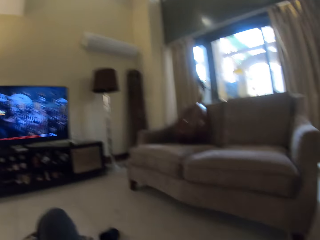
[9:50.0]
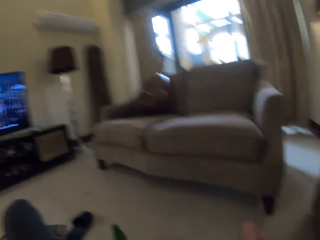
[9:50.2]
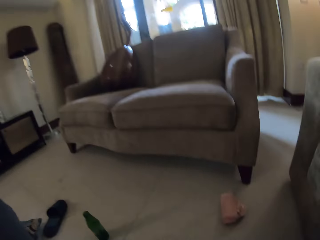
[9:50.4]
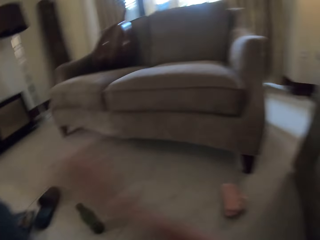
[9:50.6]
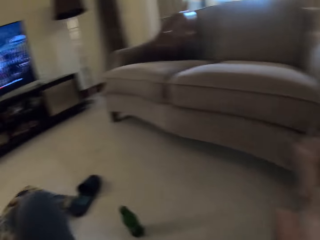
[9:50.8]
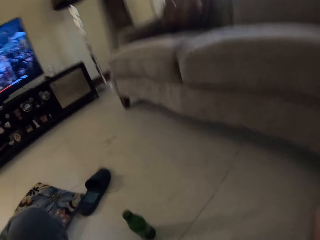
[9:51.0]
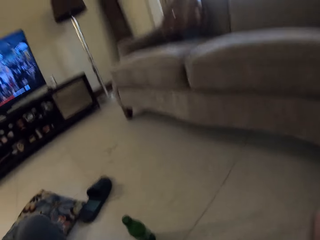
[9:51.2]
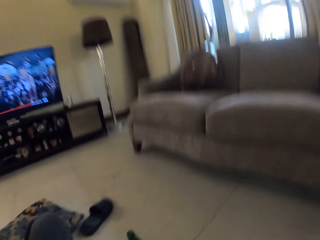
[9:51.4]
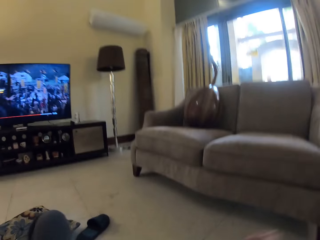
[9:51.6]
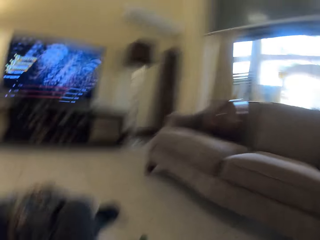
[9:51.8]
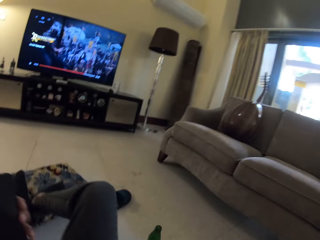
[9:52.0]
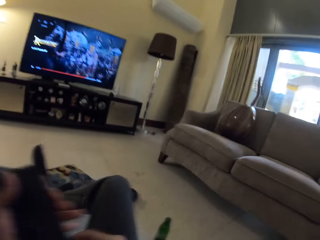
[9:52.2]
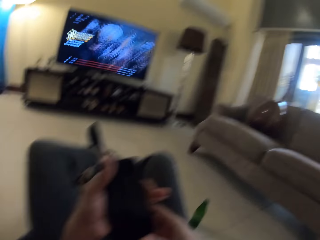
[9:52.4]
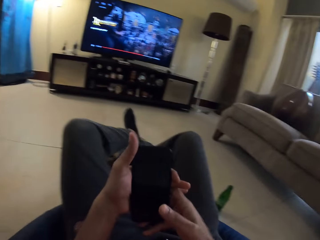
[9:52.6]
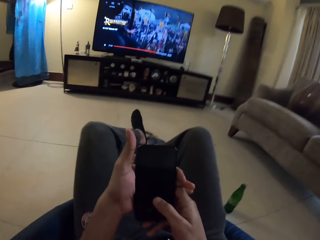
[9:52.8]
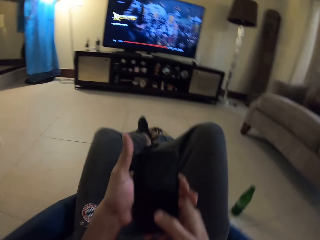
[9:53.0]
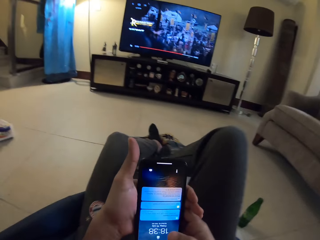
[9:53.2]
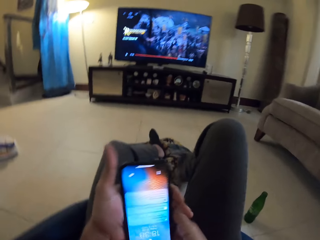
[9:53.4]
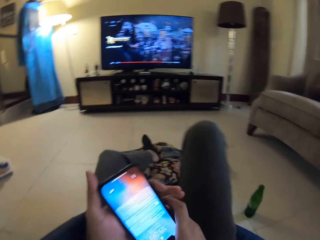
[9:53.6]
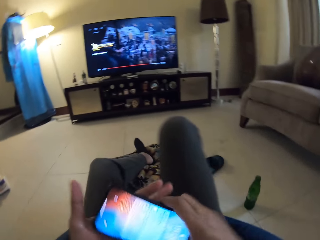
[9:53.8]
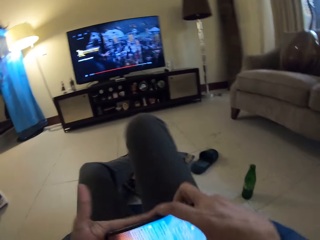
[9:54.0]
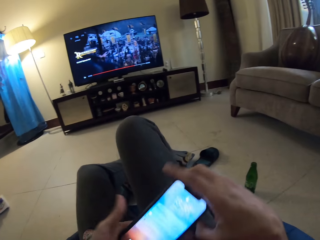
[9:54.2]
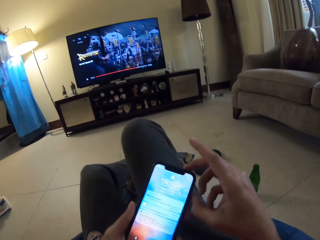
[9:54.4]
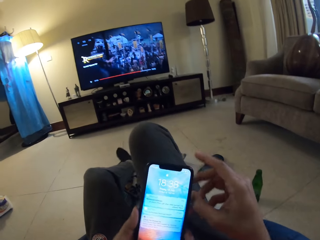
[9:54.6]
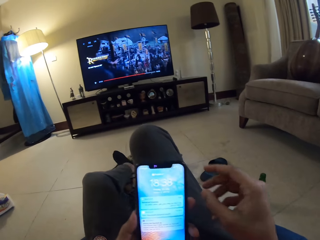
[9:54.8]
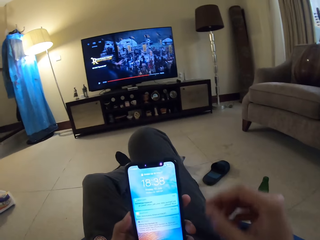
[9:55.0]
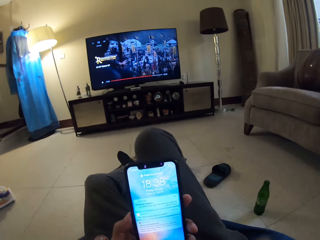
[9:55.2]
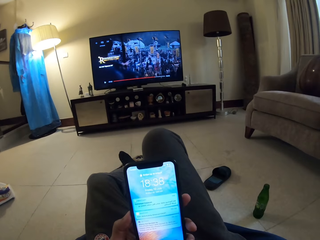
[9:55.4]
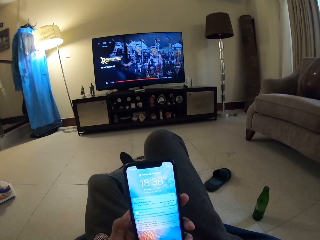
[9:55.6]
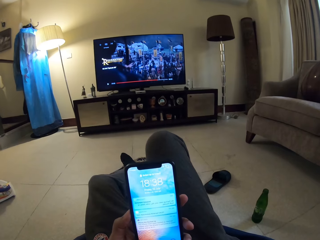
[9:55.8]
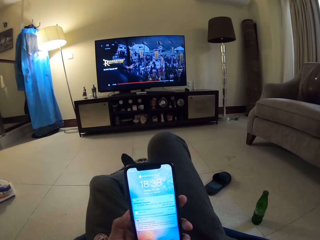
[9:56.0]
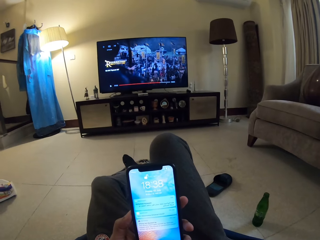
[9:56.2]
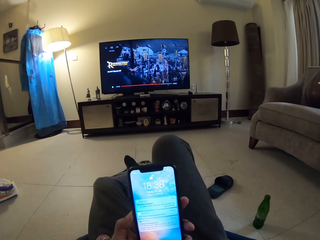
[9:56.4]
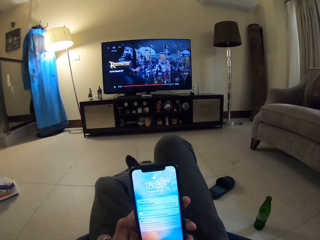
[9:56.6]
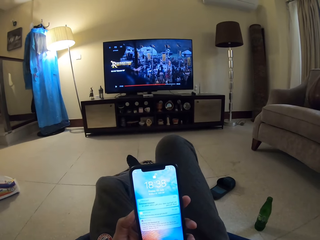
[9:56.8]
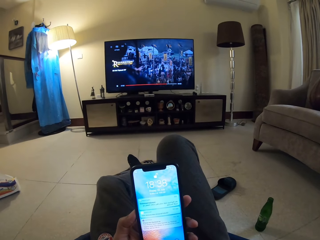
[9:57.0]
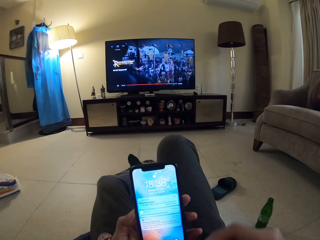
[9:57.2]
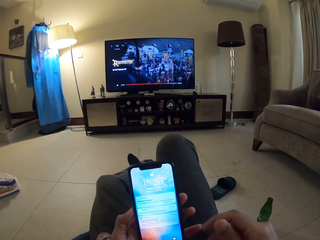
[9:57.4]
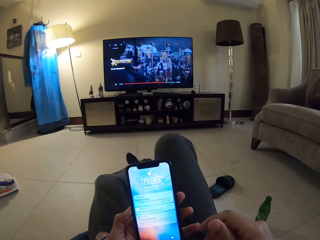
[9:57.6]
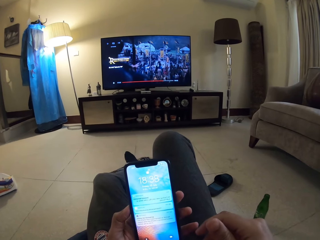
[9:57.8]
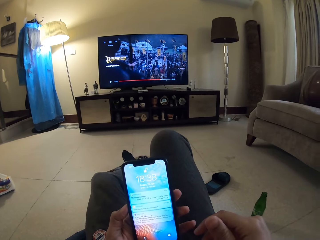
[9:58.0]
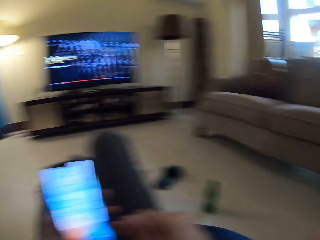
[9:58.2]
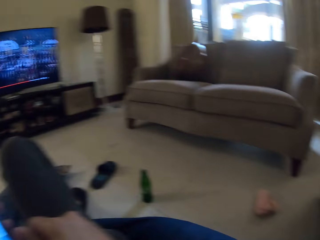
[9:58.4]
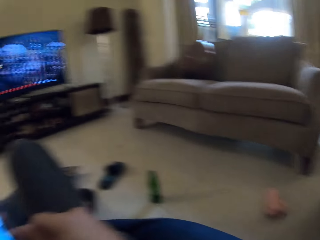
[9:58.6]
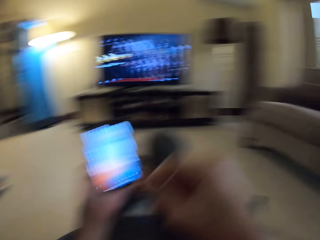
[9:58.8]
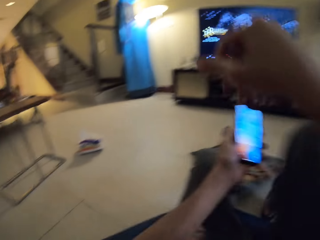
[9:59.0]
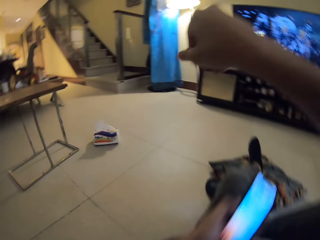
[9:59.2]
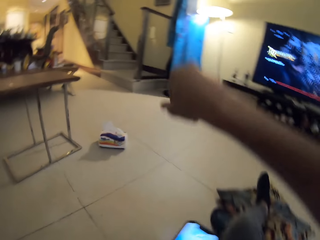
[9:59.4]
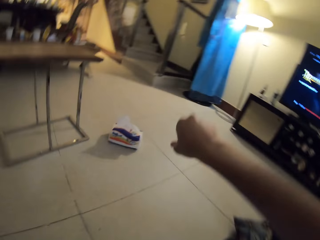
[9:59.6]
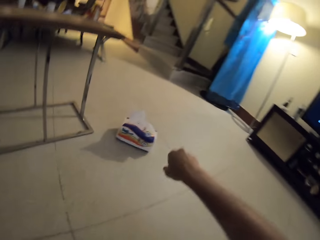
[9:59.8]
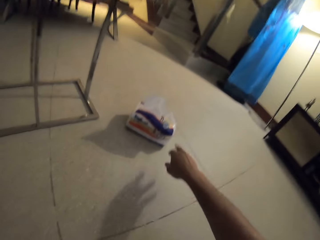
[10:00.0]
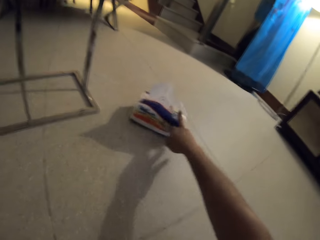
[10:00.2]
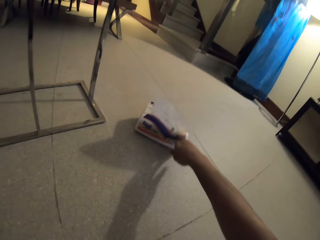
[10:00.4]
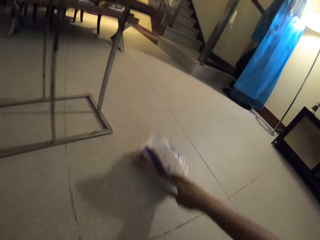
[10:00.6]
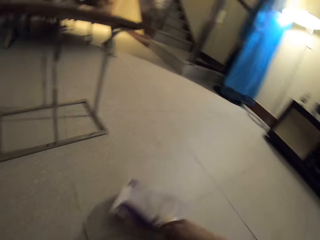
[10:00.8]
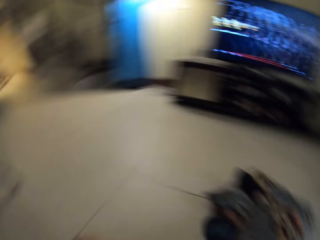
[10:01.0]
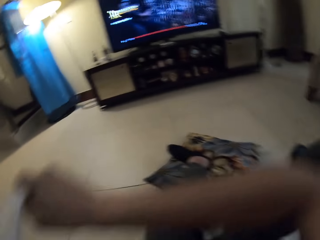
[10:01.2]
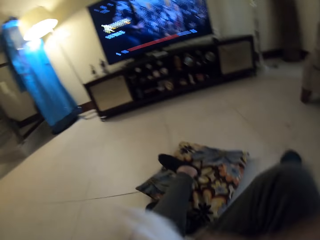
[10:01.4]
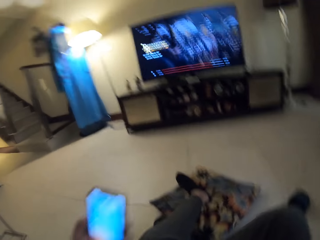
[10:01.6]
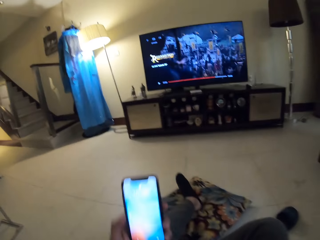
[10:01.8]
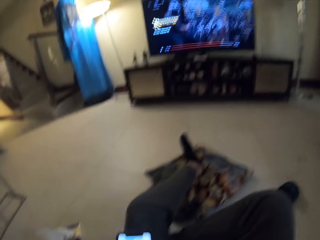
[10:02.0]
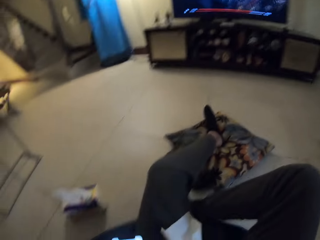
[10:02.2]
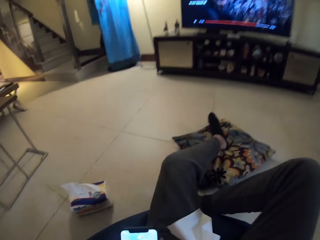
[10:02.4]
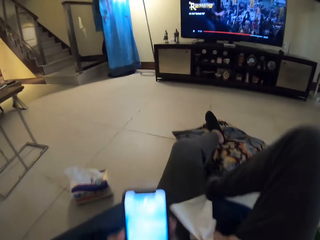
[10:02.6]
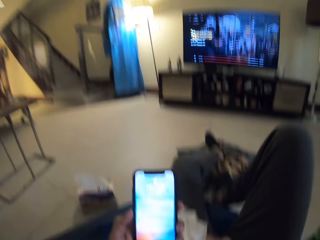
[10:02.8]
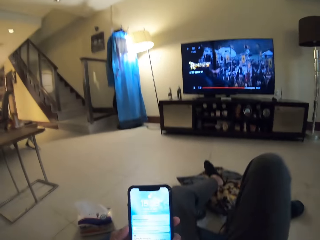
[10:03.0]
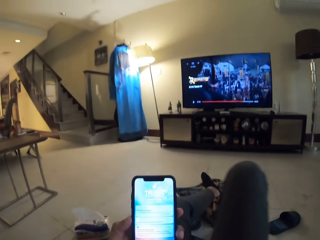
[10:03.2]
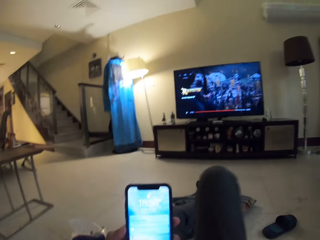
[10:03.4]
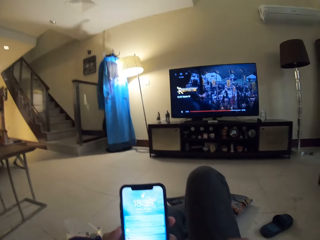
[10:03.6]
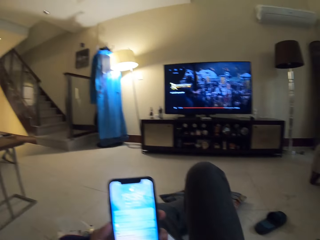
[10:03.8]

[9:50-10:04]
The camera wearer stretches to pick his phone. They lift a hand. They operate the phone. They turn the phone. They drag a box of serviettes or wipes. They hold a wipe.

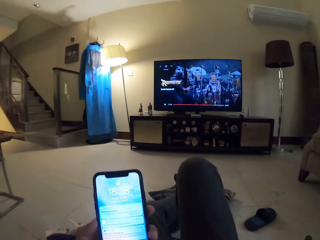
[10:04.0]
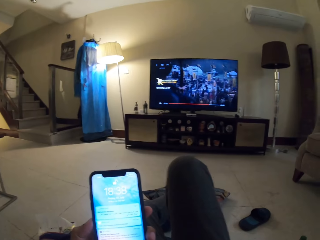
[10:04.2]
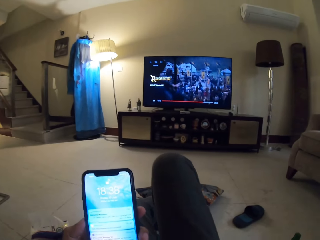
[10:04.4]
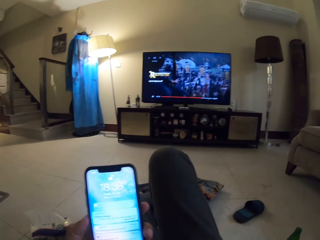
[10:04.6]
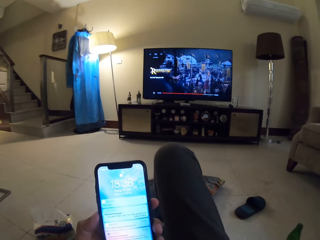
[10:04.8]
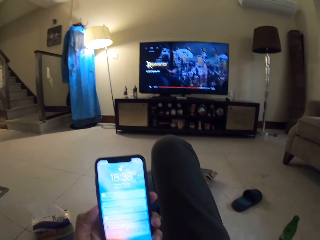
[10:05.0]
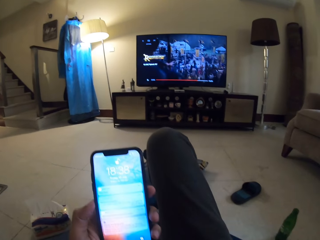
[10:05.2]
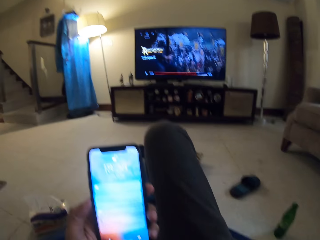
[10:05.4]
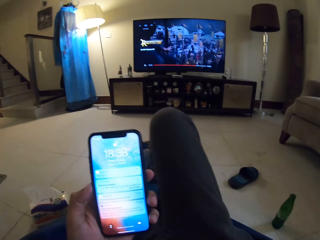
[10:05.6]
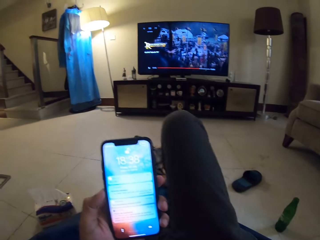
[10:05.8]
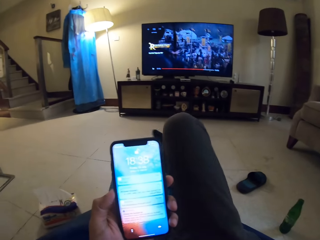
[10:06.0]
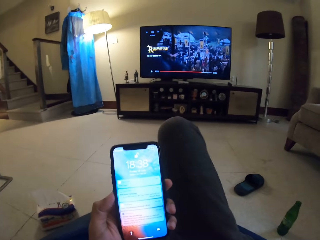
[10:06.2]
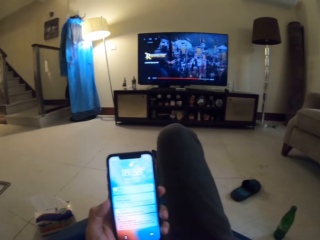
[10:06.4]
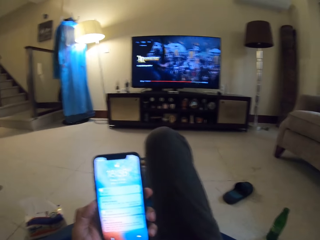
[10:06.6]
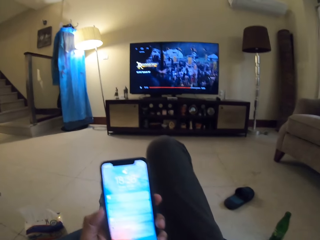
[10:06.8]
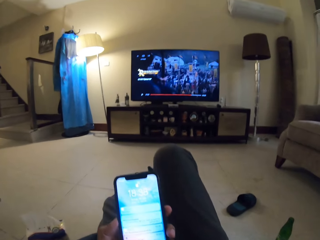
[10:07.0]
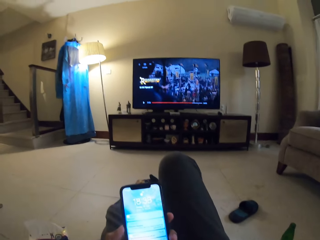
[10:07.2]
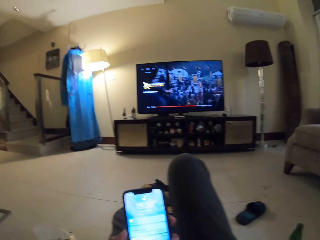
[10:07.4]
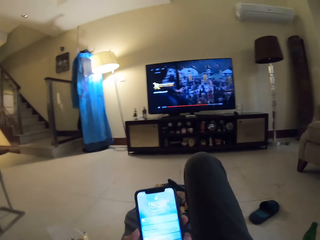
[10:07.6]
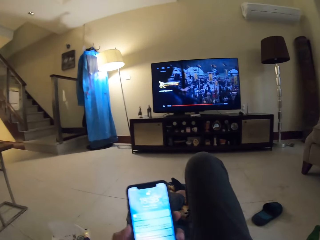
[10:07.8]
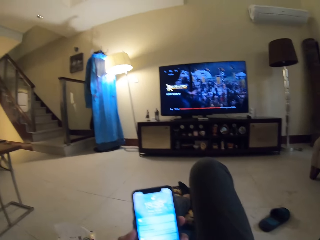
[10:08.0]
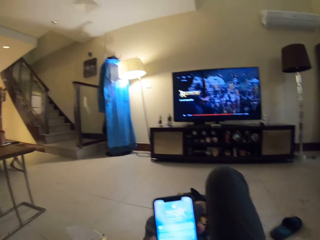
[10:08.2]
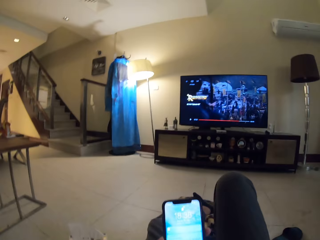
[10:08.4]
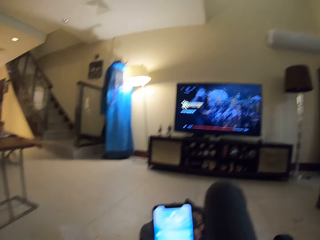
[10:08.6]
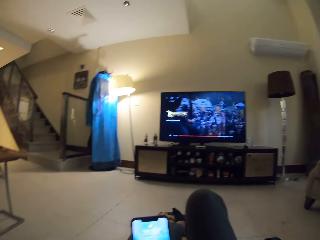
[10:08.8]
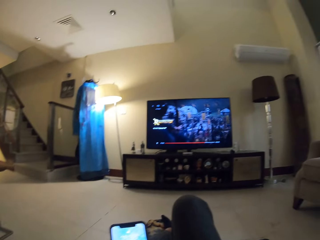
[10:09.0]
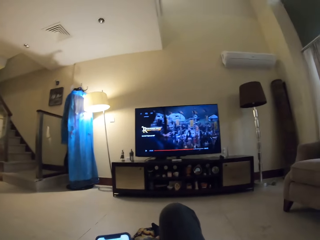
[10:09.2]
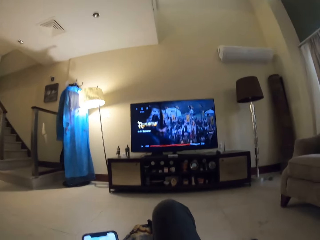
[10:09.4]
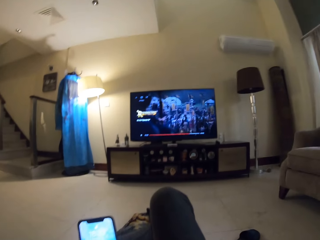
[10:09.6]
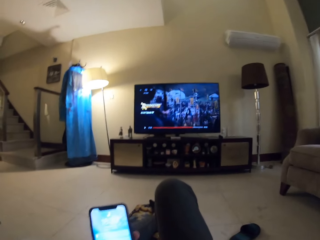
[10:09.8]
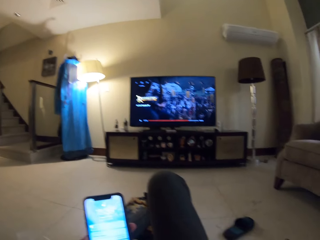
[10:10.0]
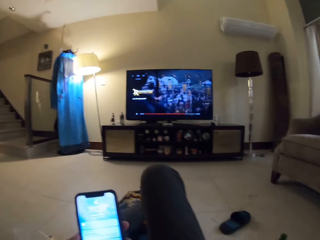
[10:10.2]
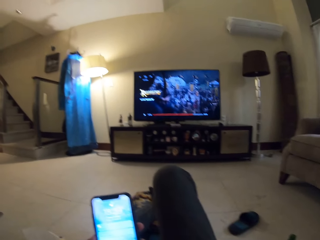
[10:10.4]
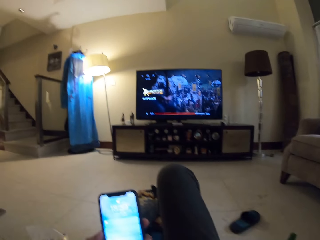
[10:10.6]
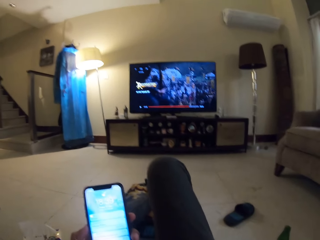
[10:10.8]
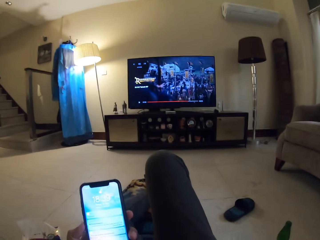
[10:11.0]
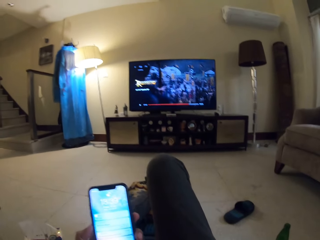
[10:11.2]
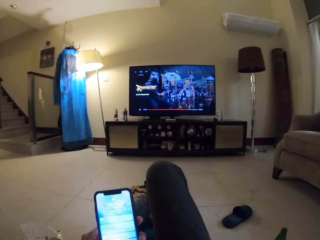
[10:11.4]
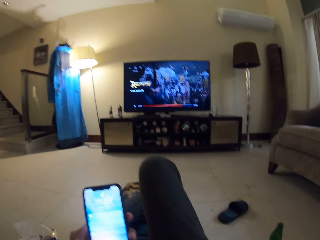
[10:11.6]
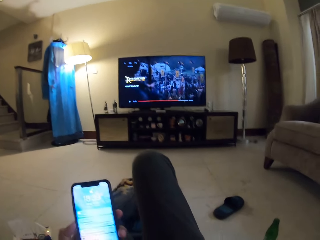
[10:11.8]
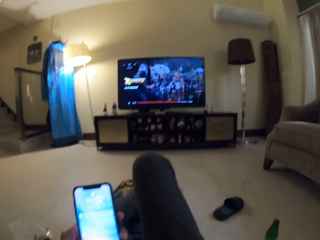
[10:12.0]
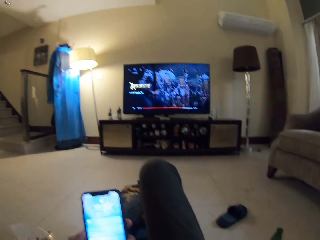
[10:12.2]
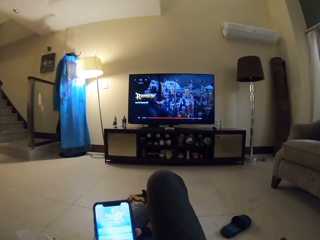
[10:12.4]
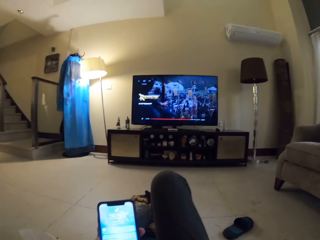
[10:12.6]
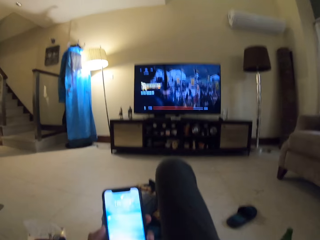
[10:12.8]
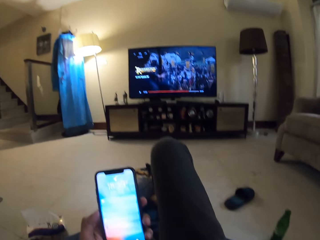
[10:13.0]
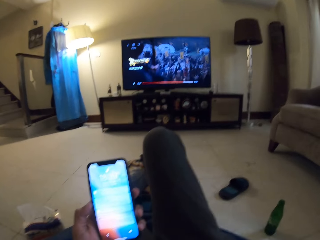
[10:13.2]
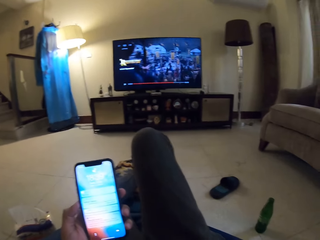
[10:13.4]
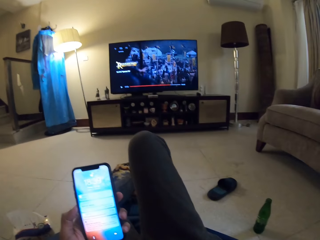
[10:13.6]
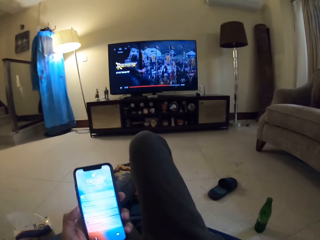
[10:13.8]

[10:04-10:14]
The camera wearer blows his nose with a serviette.
